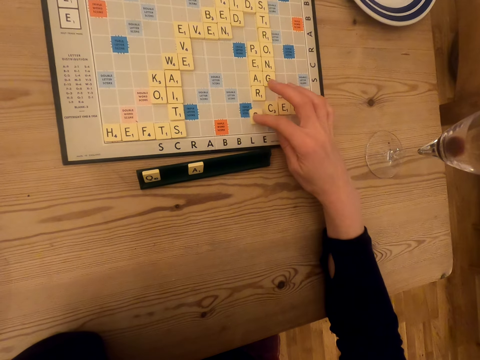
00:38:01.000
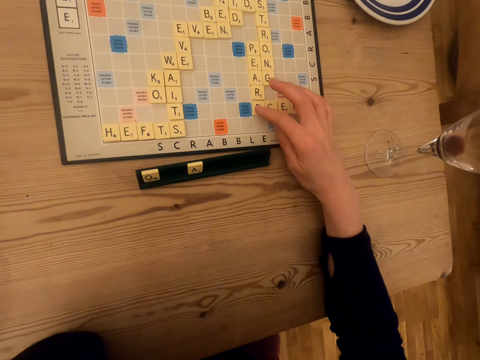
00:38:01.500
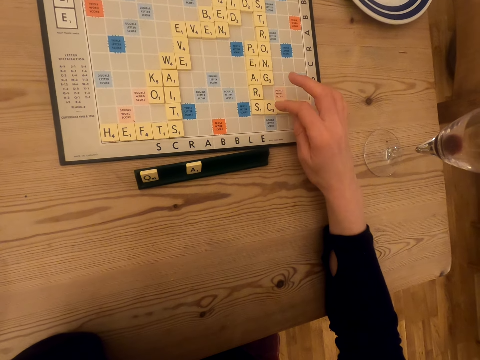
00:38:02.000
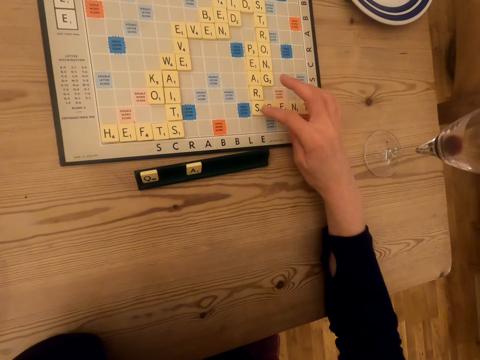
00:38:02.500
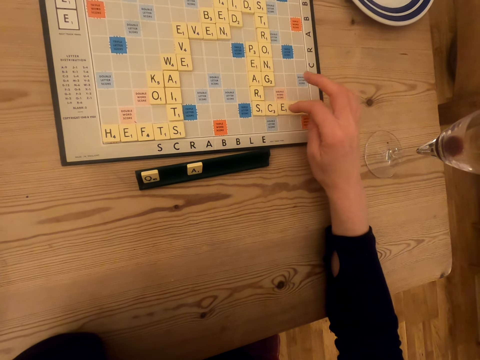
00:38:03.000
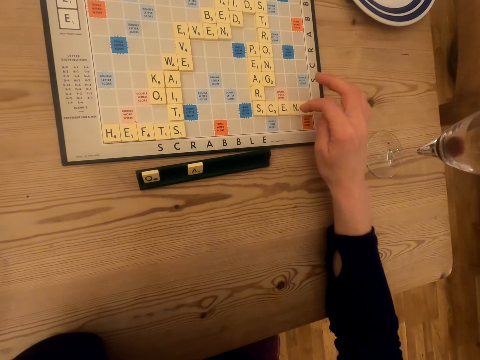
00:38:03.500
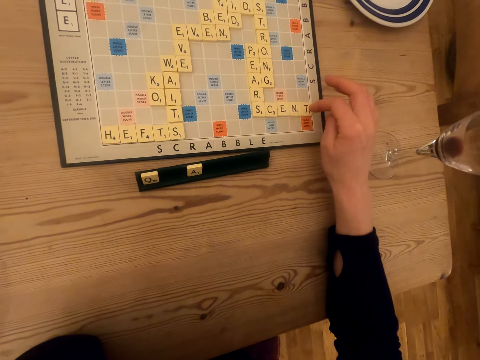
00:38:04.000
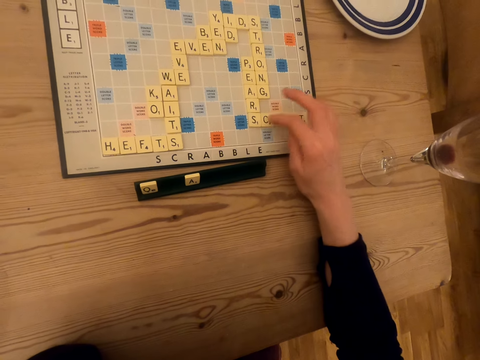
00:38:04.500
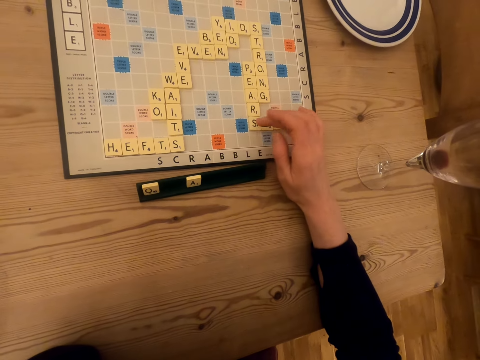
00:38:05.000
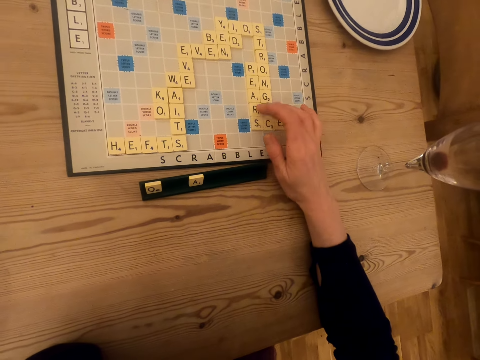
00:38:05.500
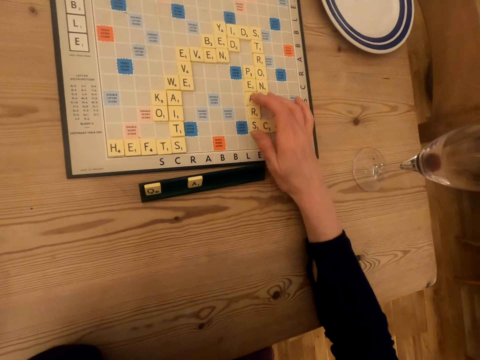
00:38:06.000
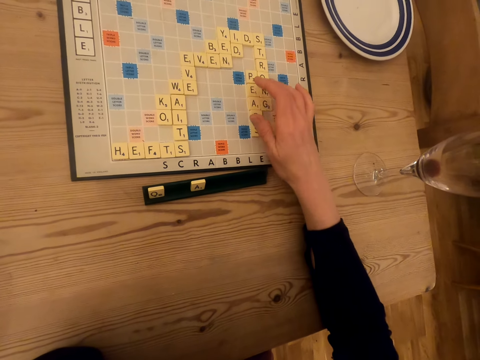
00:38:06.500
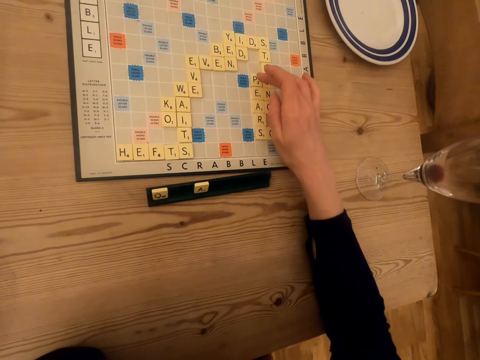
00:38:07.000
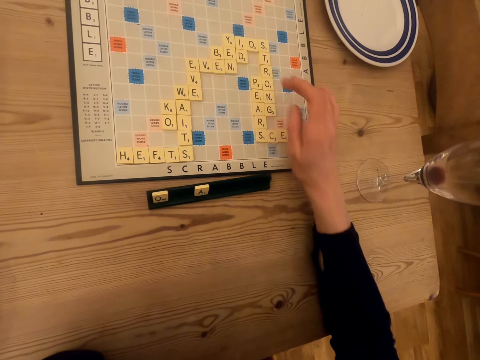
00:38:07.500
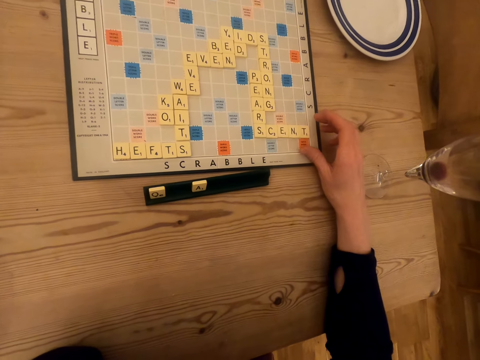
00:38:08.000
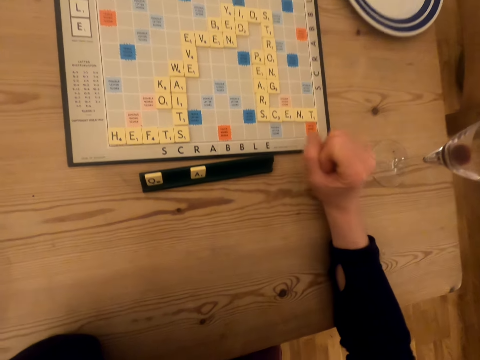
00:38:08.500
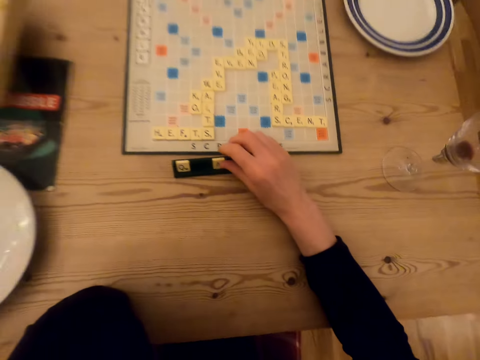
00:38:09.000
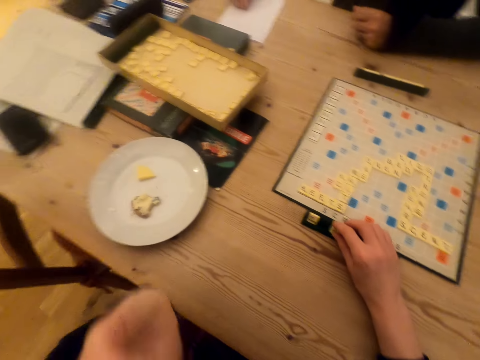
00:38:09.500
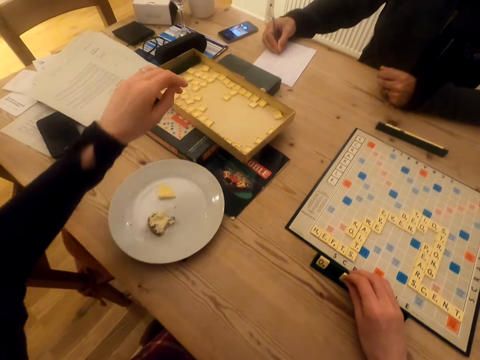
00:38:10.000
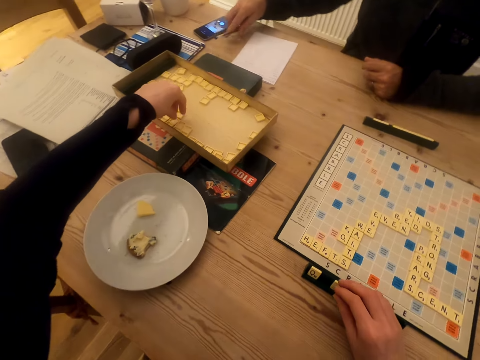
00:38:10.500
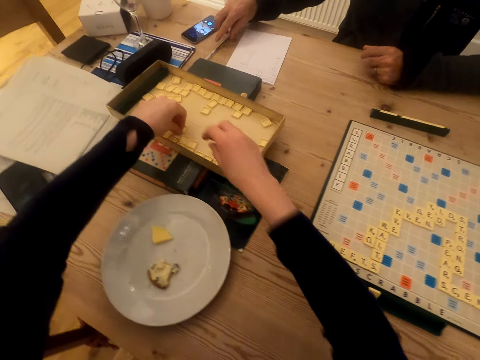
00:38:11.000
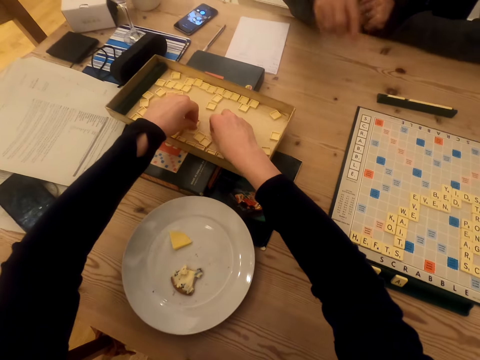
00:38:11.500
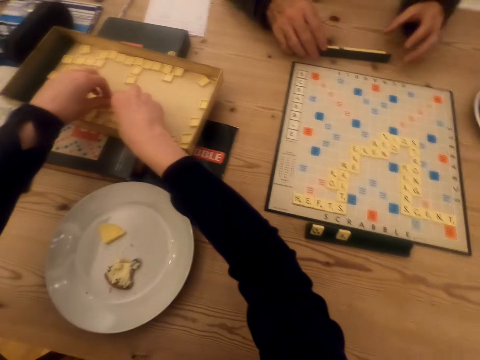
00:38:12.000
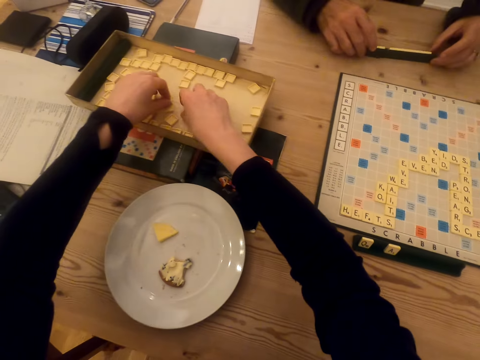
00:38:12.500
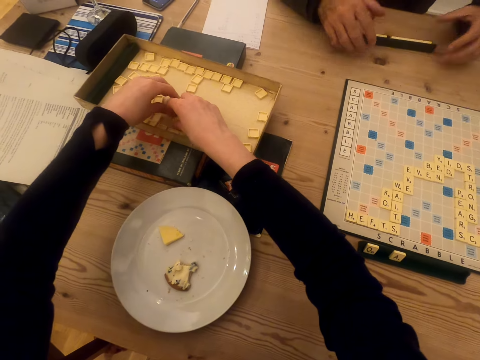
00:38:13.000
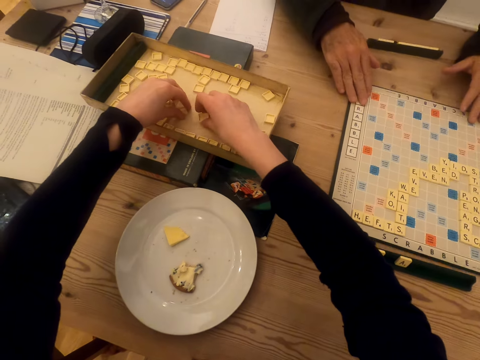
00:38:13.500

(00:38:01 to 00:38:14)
The camera wearer touches the tile on the scrabble board. They count the tile on the scrabble board. They look around. A person writes on the piece of paper. The camera wearer picks the tiles on the box. The person returns the pen and plays the scrabble game. The camera wearer picks the tiles on the box again. The person pushes the chalkboard tile place card holder.

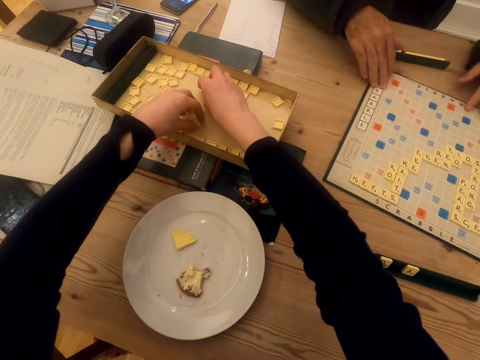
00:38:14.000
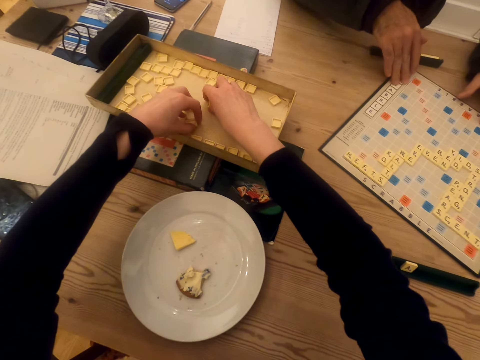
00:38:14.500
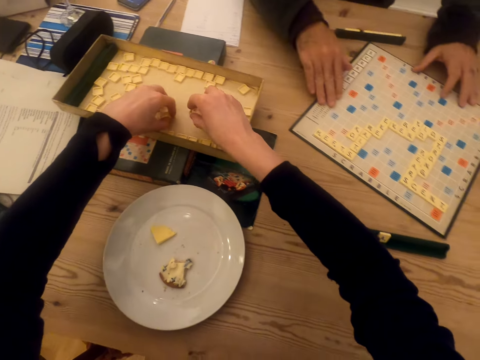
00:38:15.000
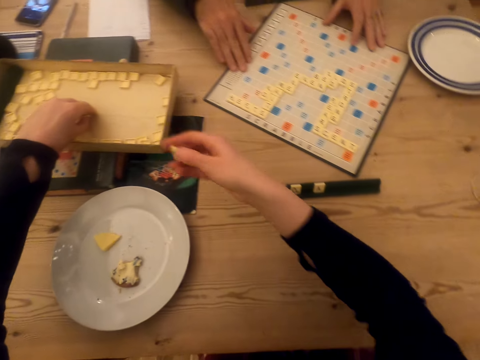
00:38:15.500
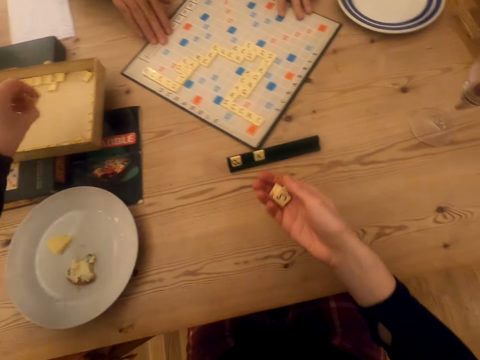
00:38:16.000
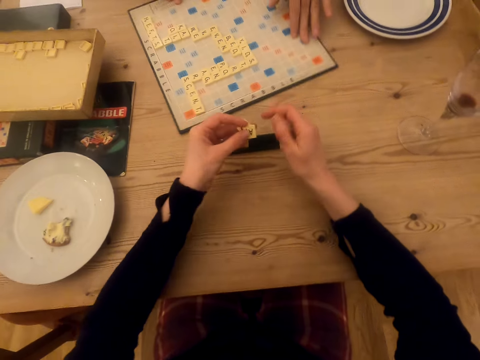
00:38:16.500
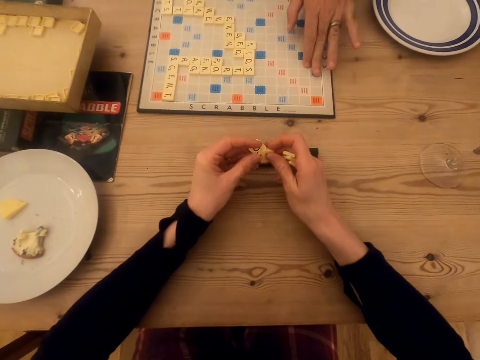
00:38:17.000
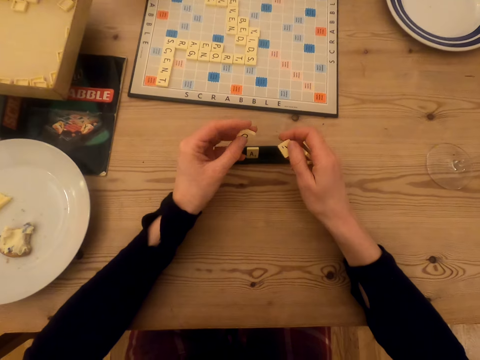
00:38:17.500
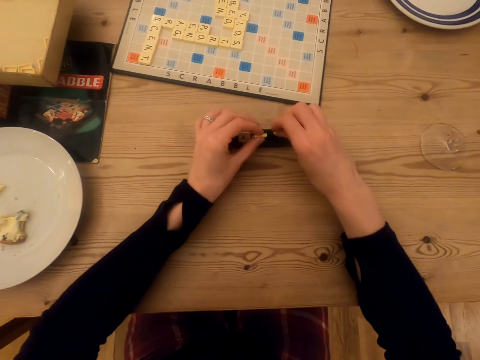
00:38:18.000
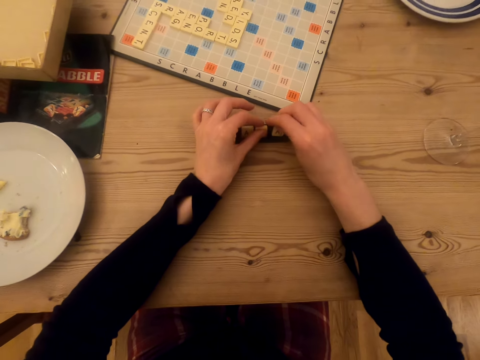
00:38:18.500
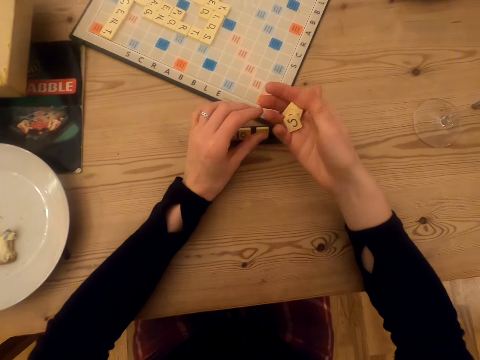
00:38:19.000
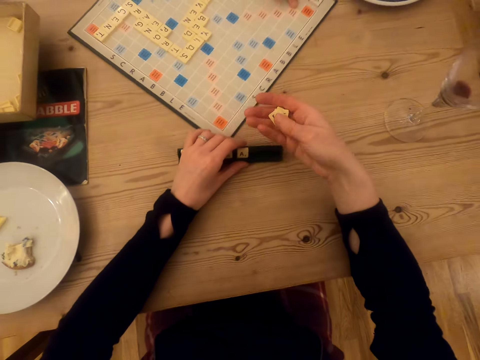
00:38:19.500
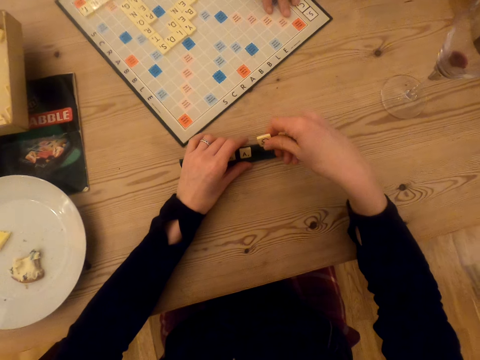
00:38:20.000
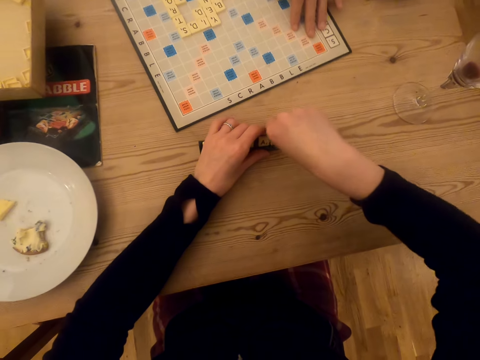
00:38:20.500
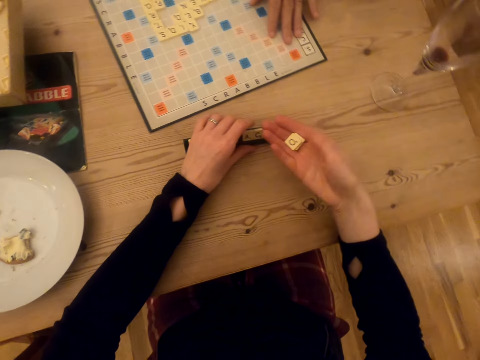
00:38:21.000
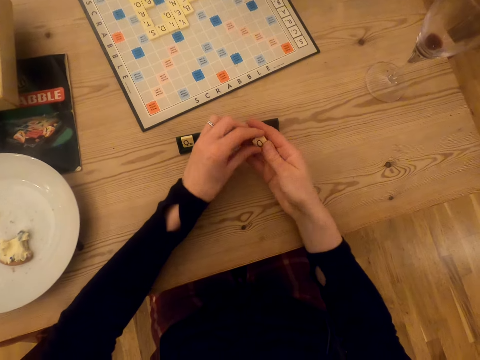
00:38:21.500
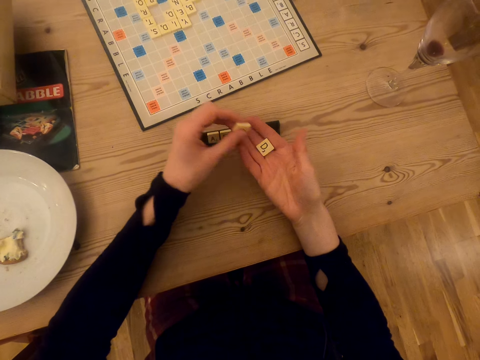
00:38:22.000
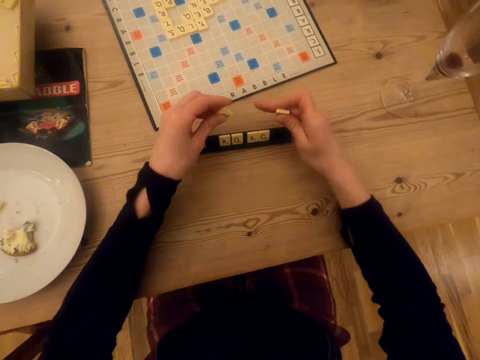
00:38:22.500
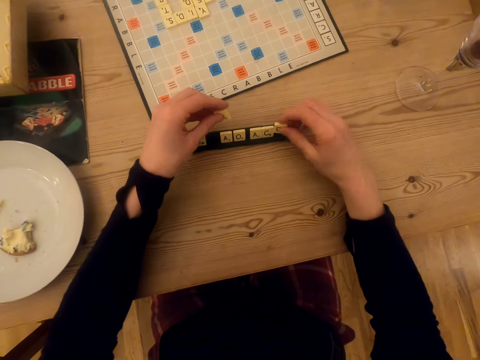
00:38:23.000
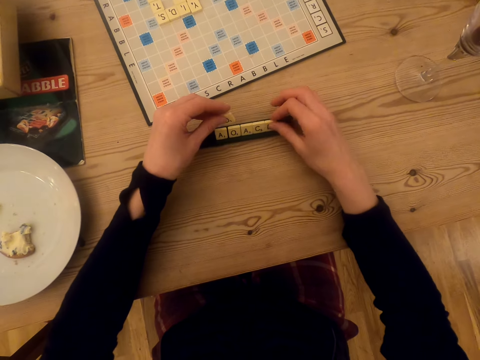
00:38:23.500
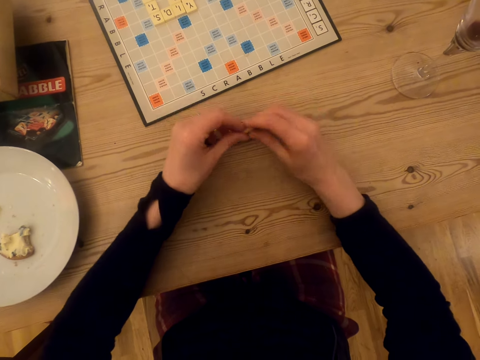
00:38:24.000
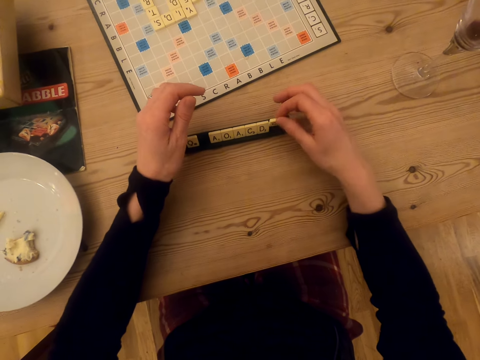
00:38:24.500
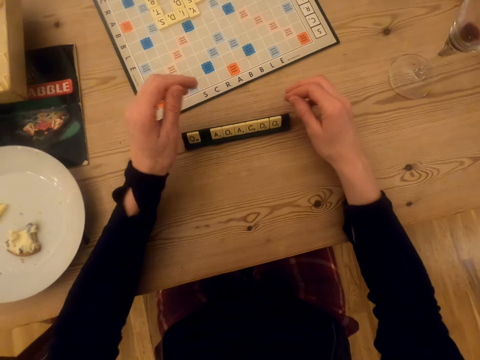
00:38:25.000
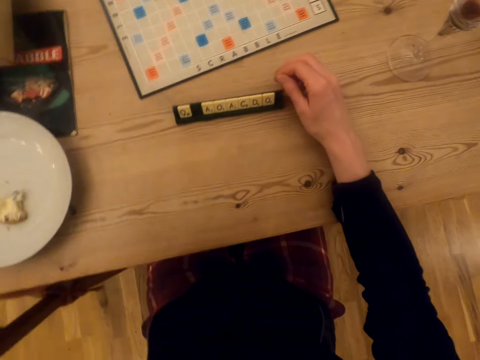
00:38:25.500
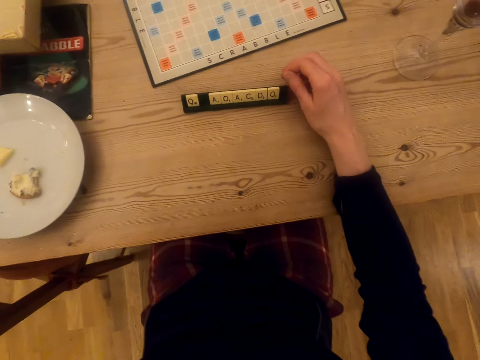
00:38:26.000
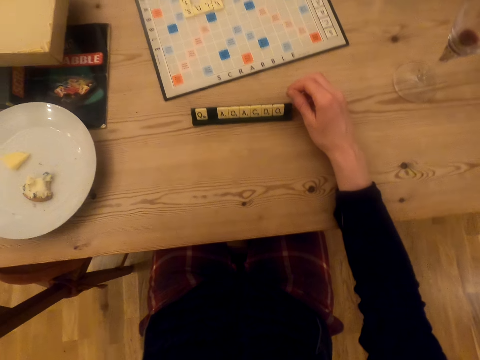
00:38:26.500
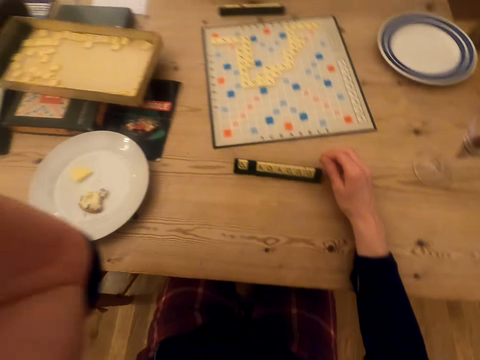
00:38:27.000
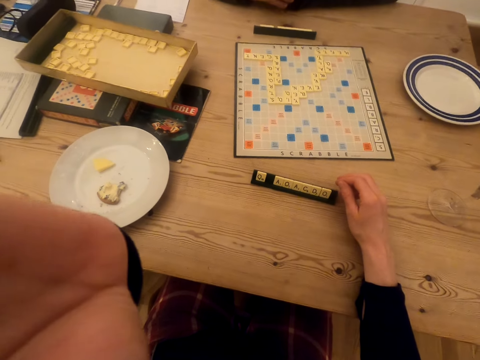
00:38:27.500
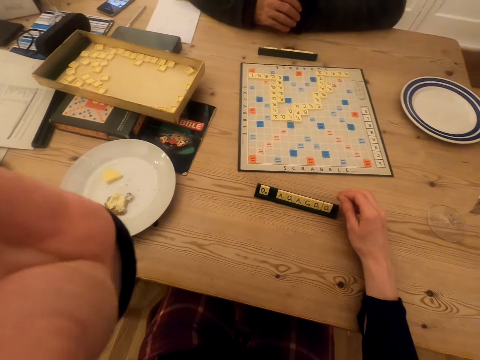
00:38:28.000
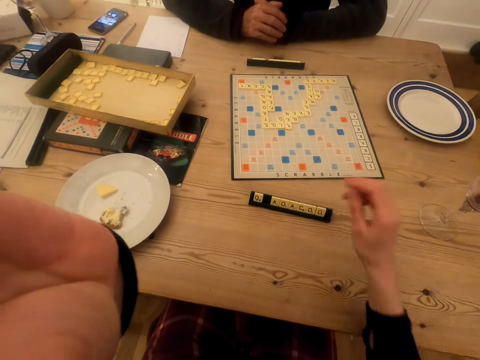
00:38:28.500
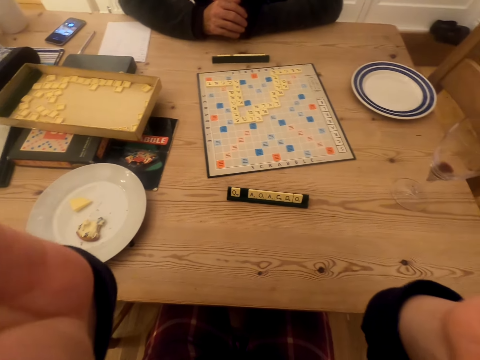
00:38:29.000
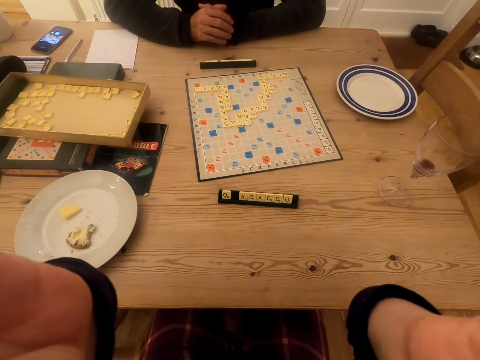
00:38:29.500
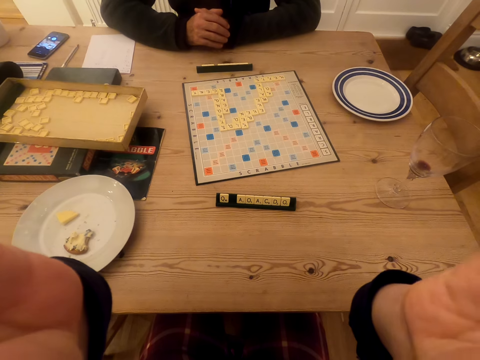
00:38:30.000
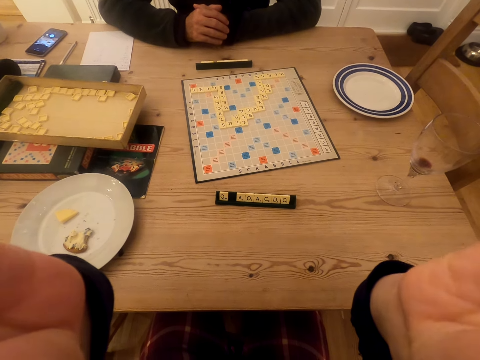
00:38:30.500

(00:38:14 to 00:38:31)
The camera wearer picks the tiles on the box. A person pushes the scrabble board and rotates the scrabble board. The camera wearer plays the scrabble game. The person rotates the scrabble board again. The camera wearer places the tile on the chalkboard tile place card holder repeatedly. They talk. They lift the left hand up. They lift the right hand up.
